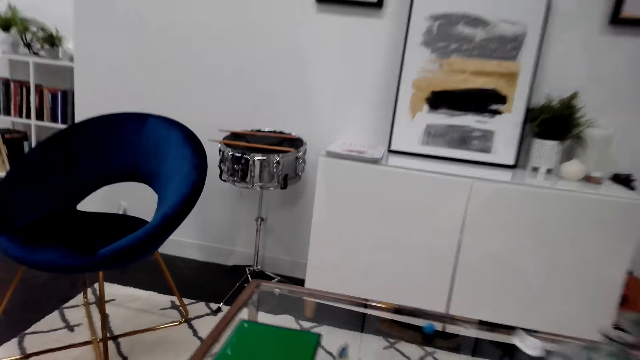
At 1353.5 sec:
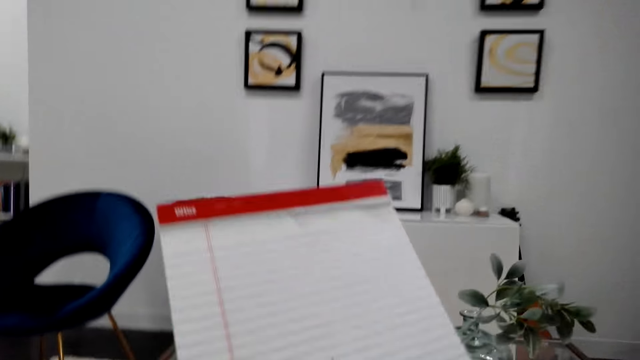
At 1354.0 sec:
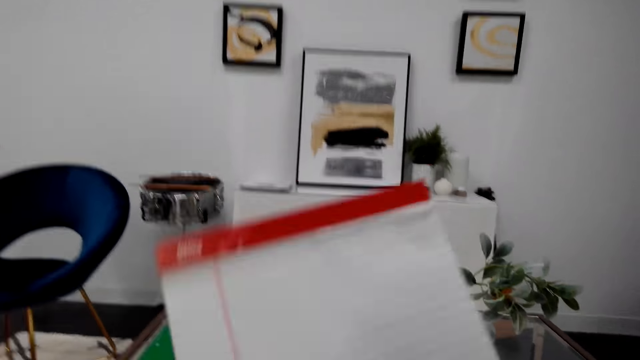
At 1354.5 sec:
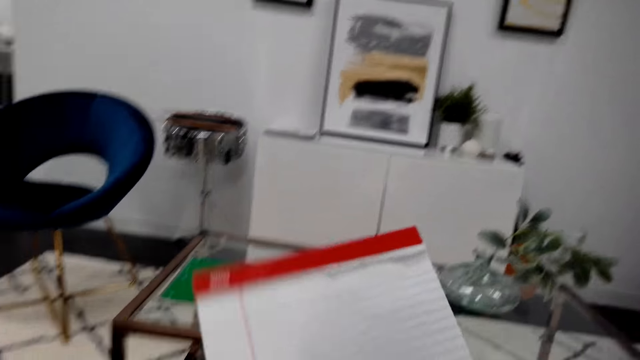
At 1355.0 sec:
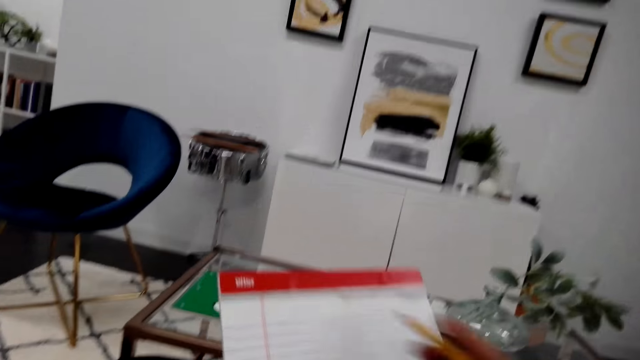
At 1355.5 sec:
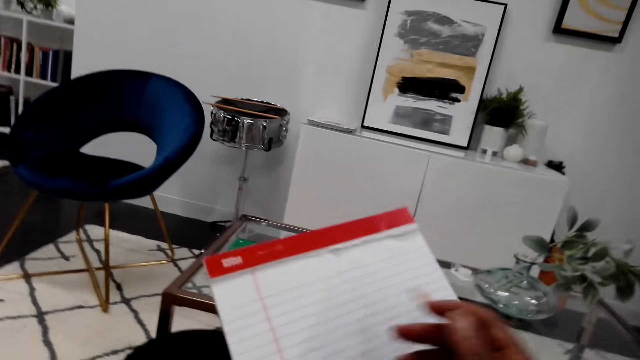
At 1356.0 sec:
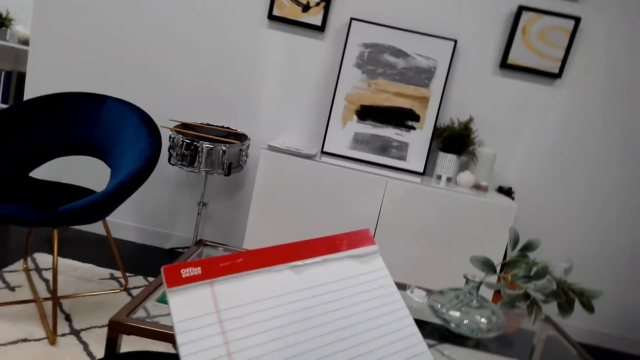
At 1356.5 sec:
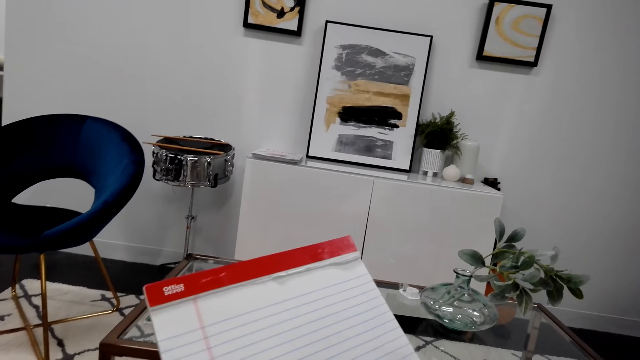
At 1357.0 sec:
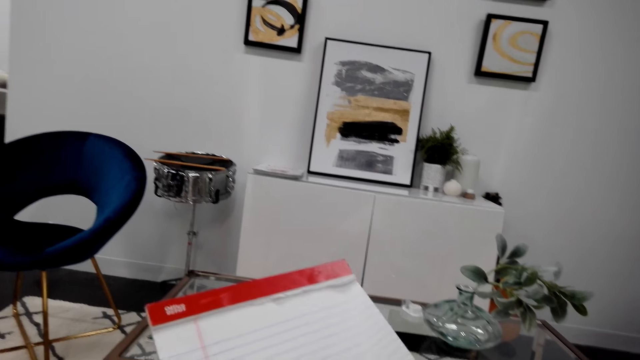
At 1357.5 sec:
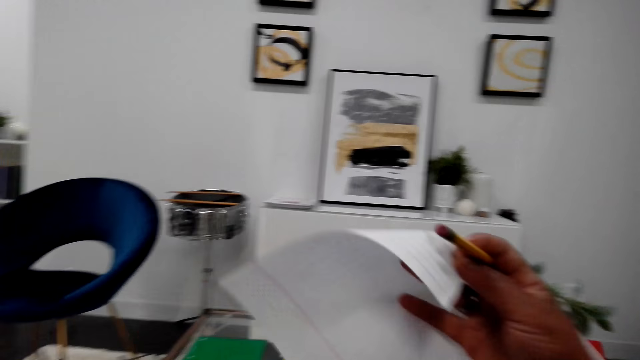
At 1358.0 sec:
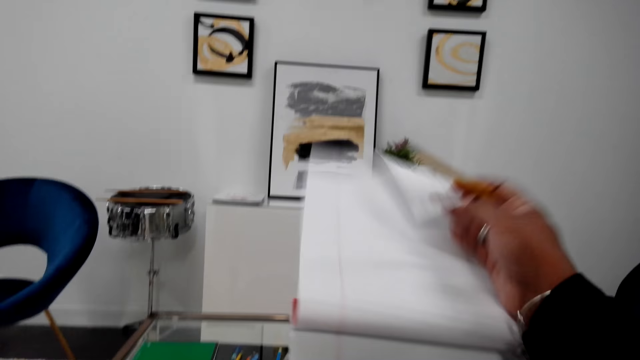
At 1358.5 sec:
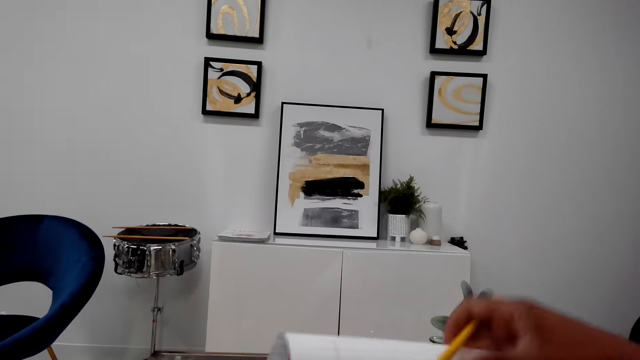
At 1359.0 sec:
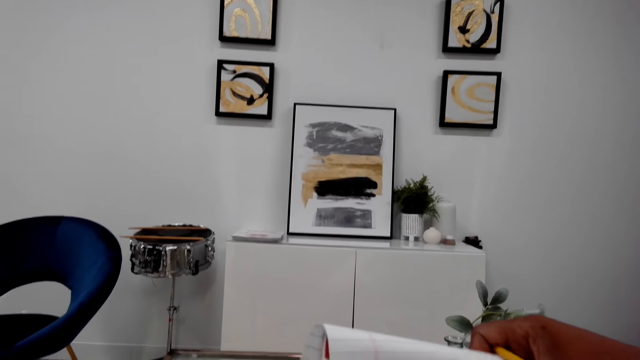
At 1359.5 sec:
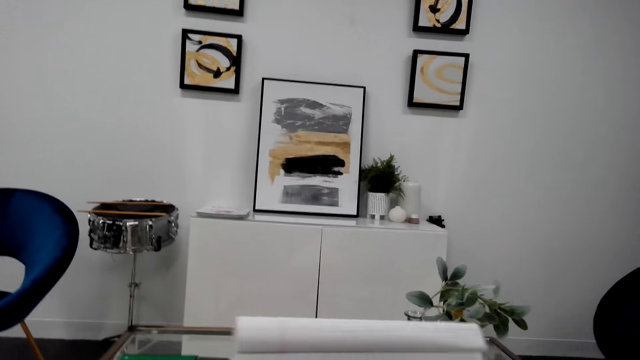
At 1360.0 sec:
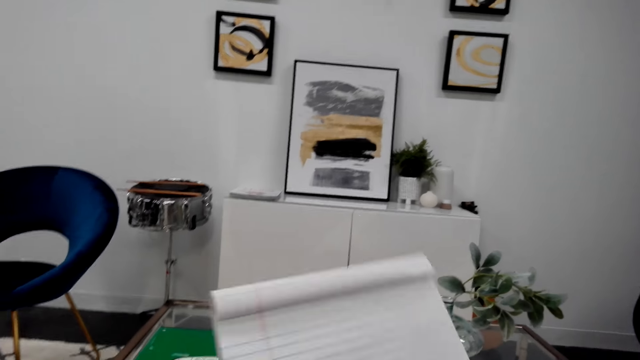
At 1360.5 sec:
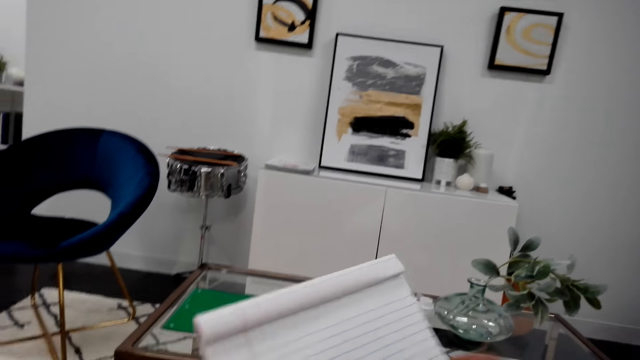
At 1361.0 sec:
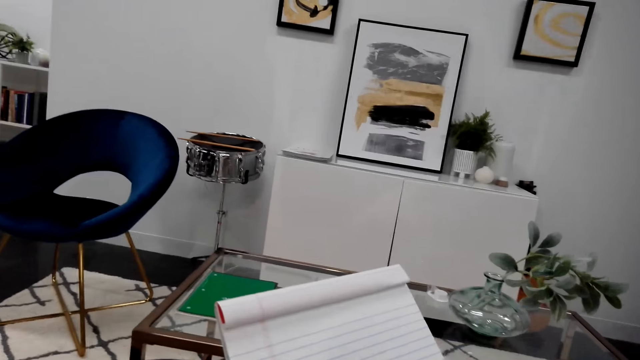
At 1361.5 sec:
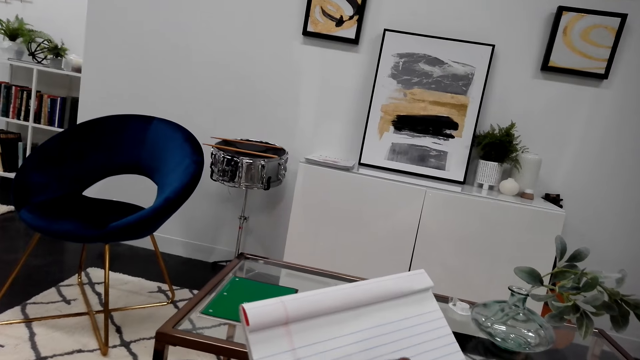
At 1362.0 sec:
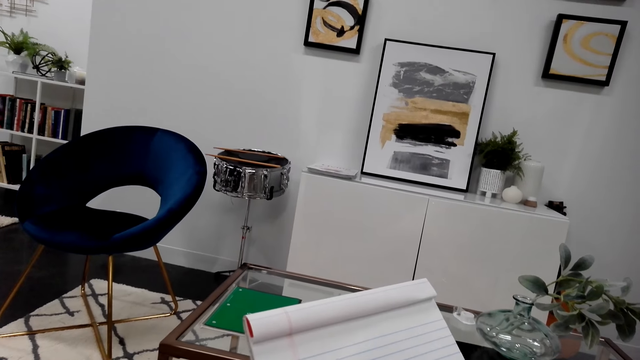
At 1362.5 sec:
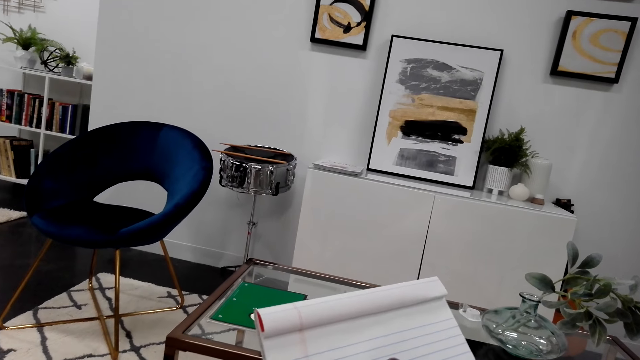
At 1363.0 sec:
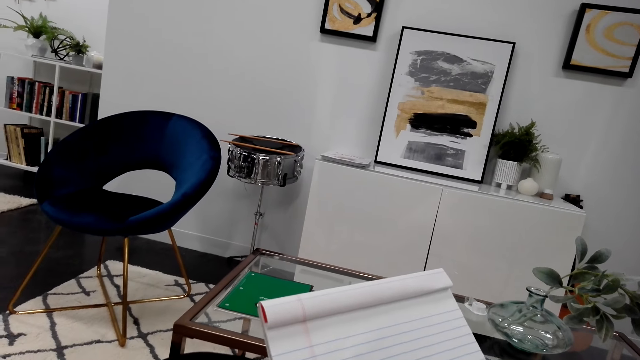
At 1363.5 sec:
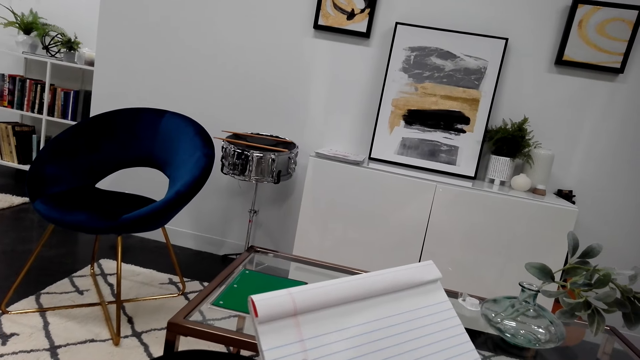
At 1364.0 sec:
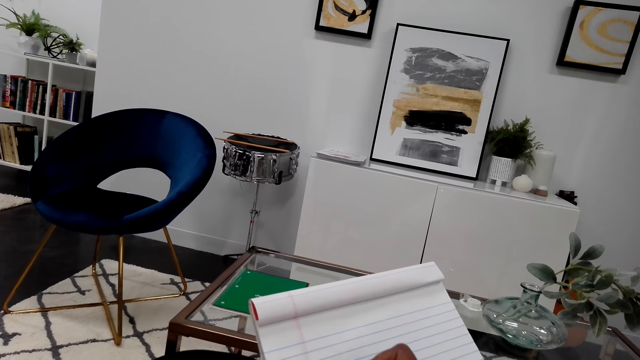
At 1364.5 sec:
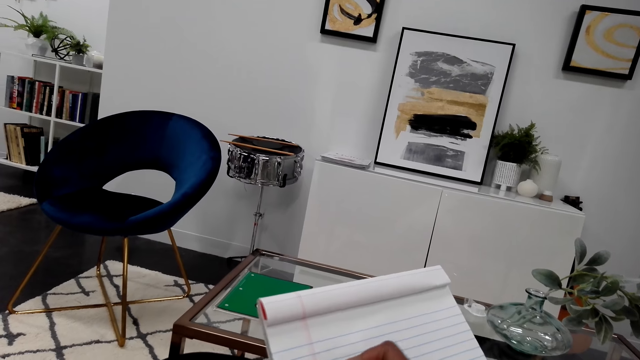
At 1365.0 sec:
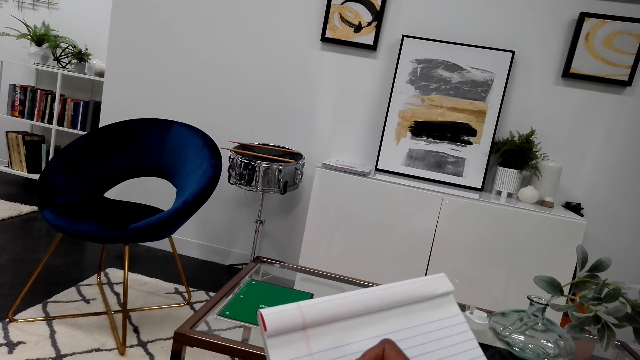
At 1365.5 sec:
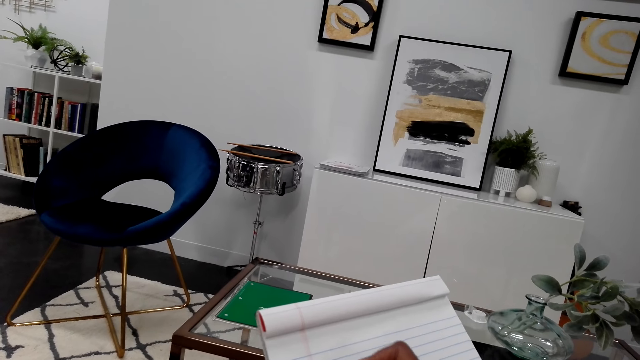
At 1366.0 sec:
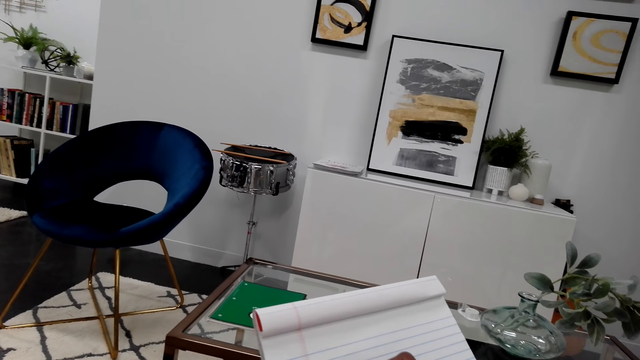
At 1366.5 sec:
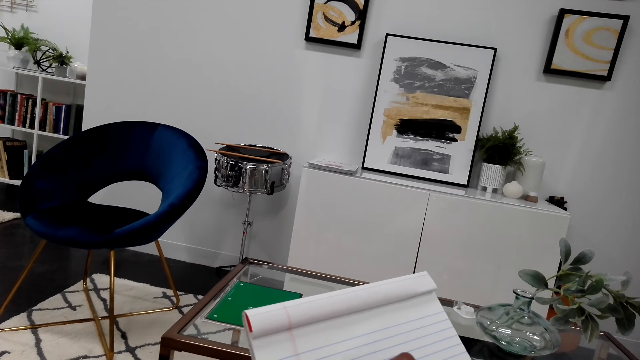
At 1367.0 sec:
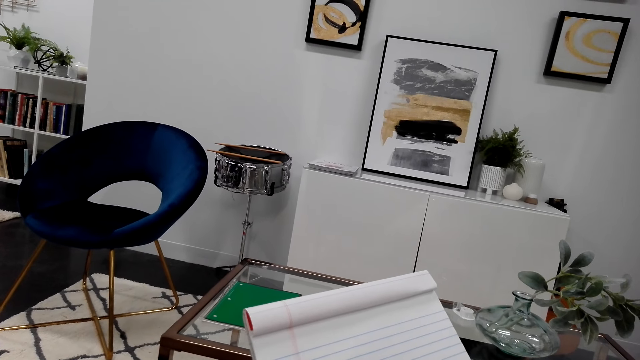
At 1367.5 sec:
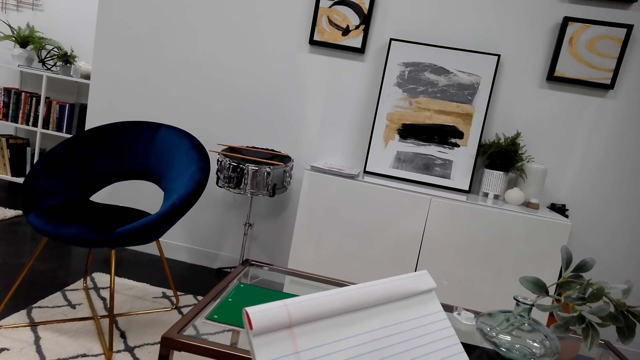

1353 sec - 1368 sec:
The camera wearer picks up a pencil from the table. They look at a book.

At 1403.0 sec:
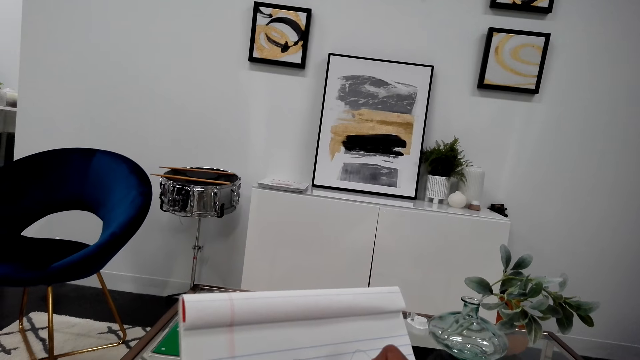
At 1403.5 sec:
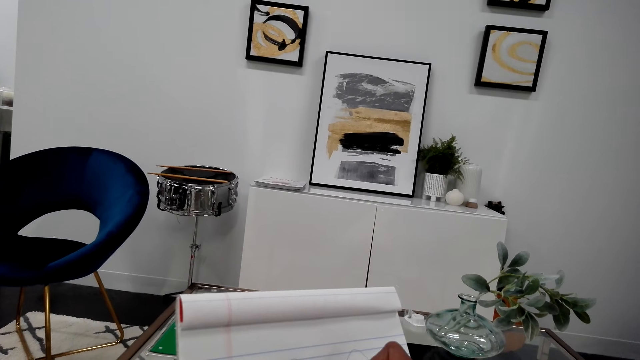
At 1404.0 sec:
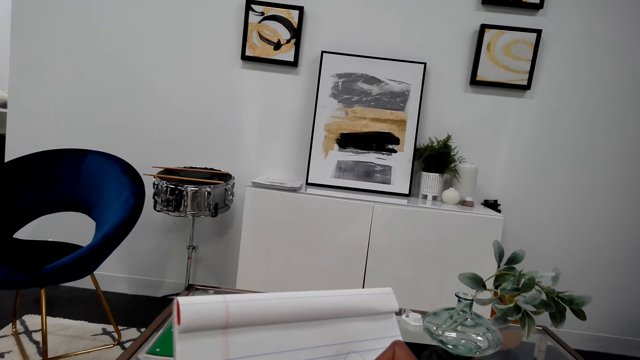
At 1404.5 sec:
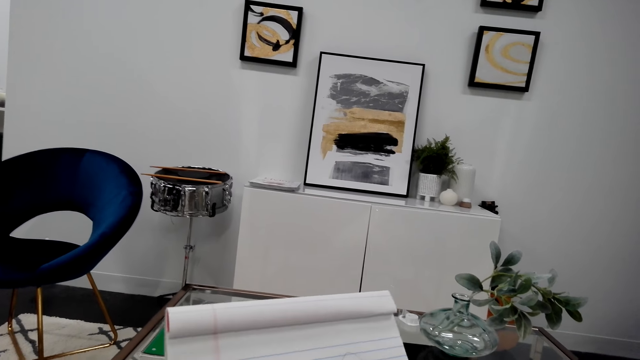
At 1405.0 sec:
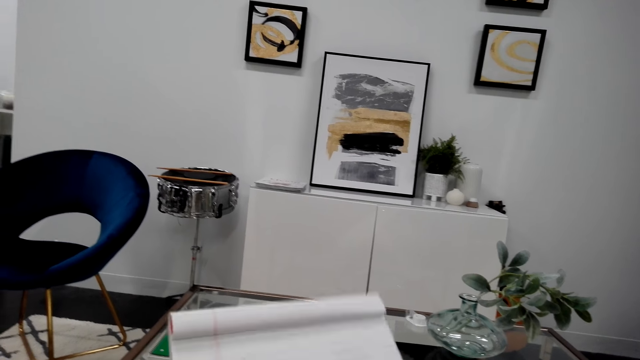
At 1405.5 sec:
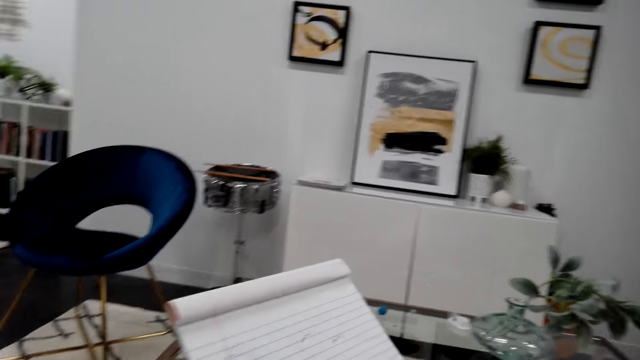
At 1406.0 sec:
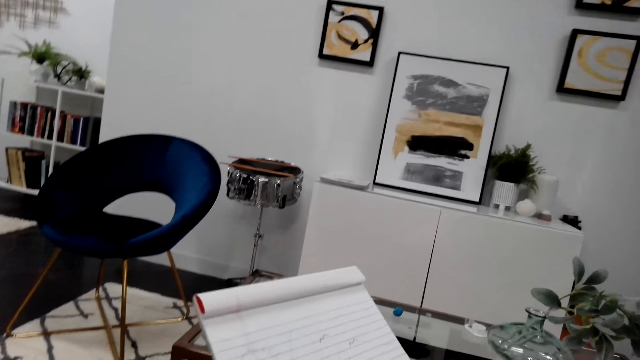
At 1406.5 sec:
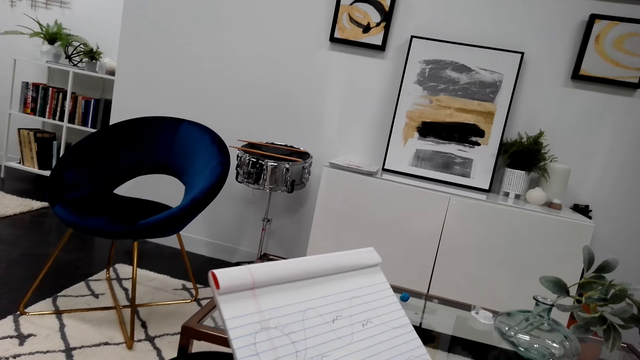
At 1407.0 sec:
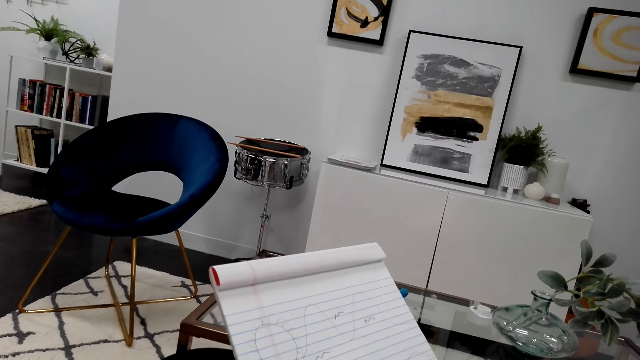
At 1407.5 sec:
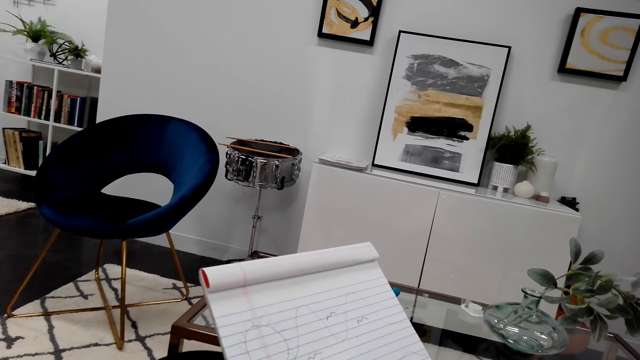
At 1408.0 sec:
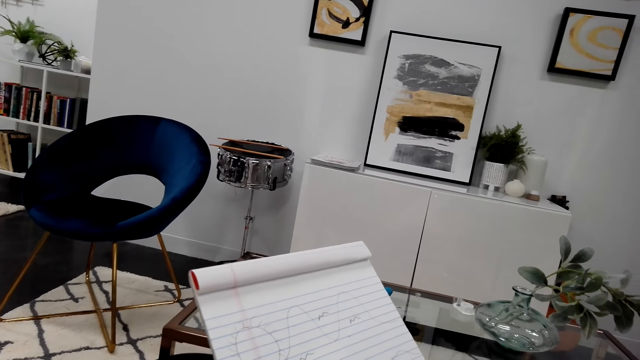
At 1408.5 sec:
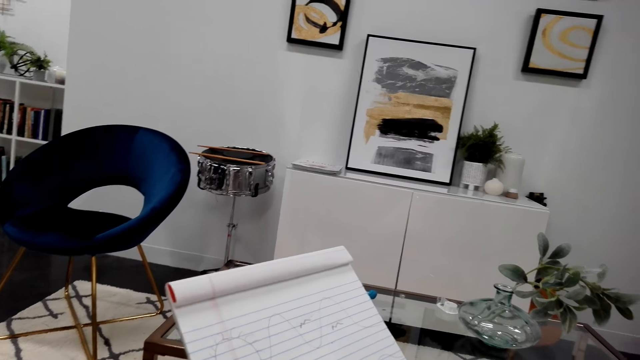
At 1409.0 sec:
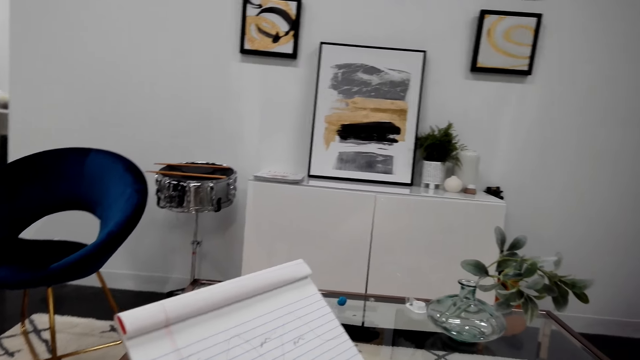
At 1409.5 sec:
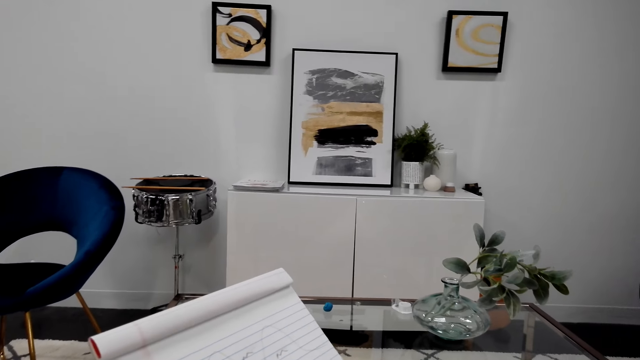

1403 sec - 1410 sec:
The camera wearer uses a pencil to draw.
